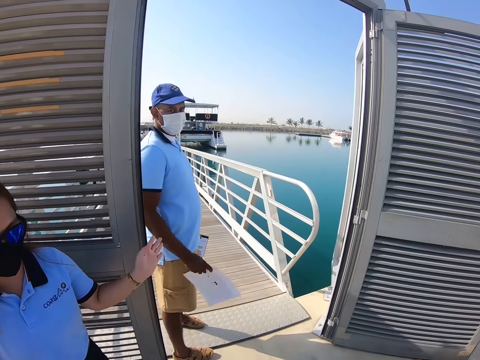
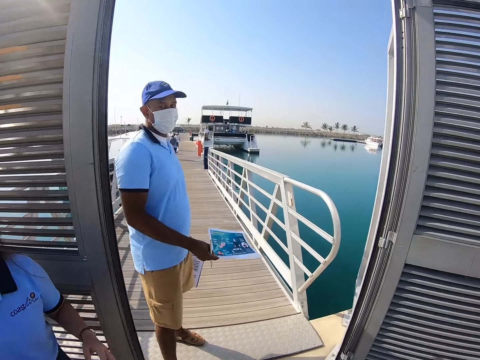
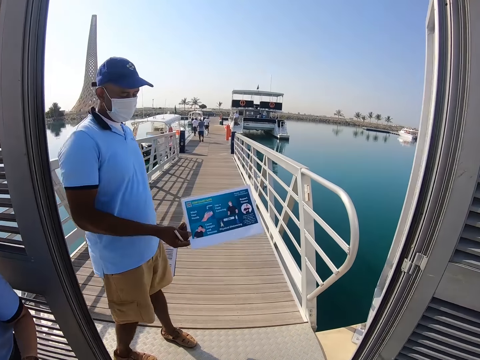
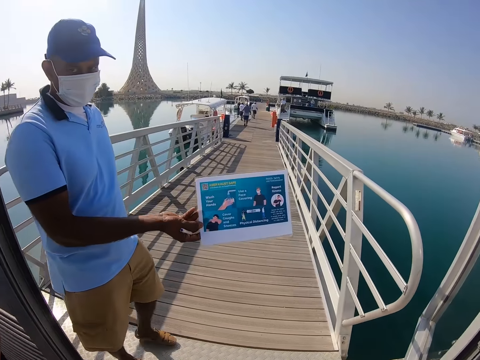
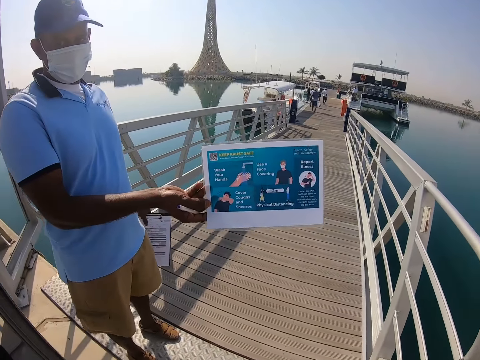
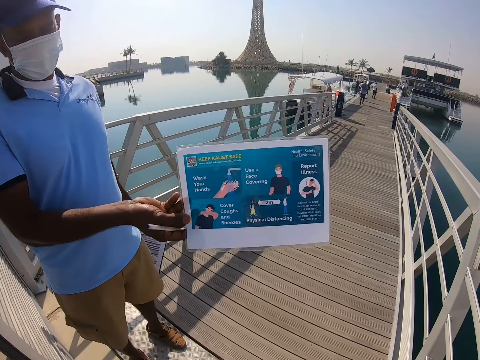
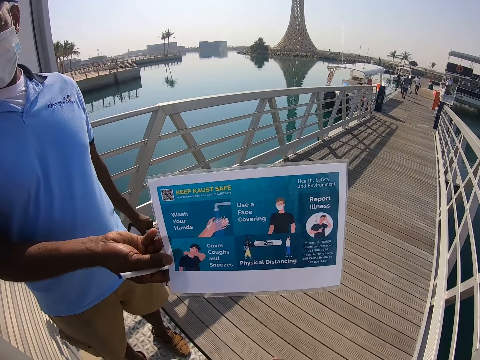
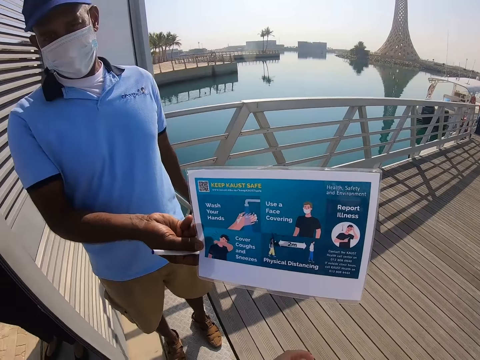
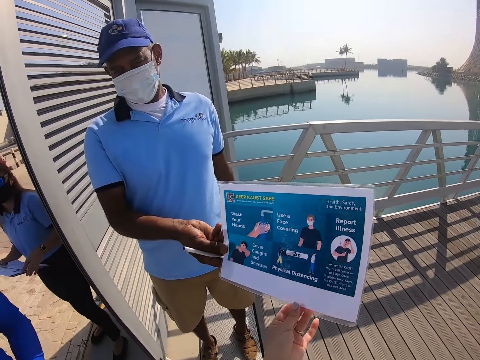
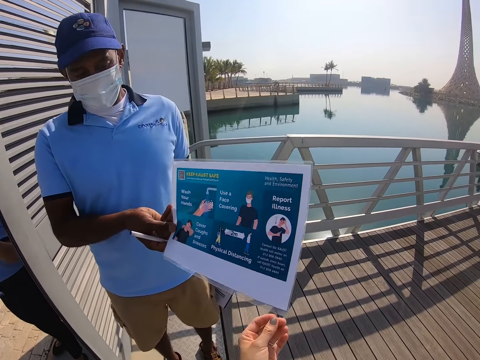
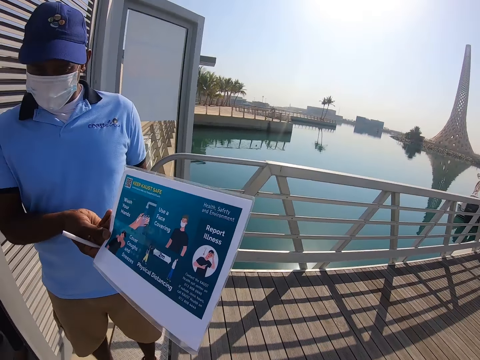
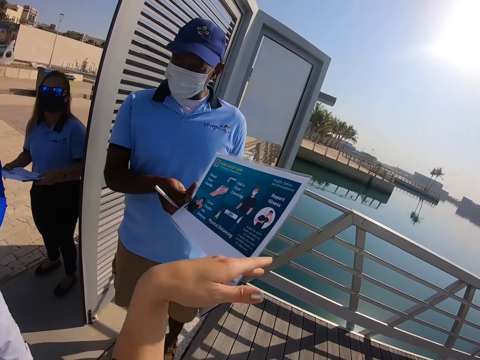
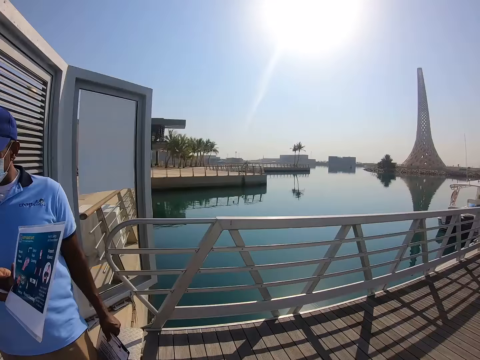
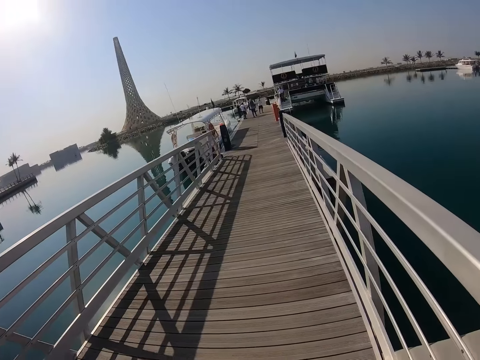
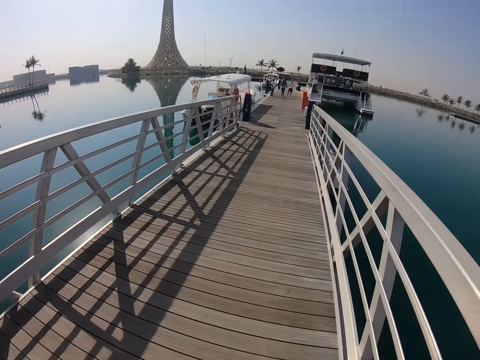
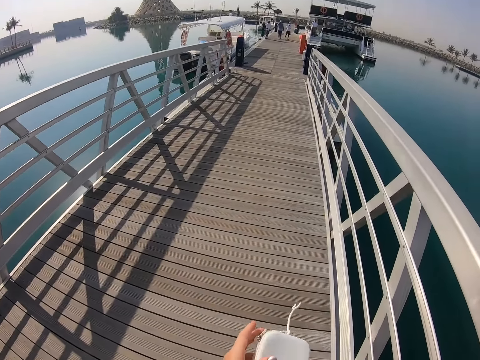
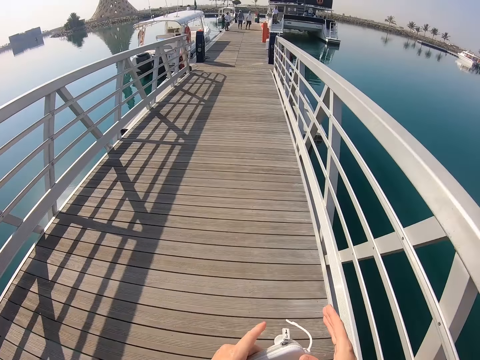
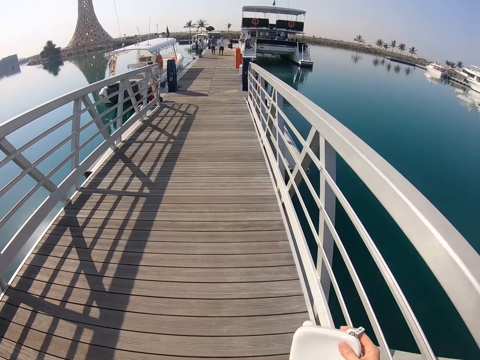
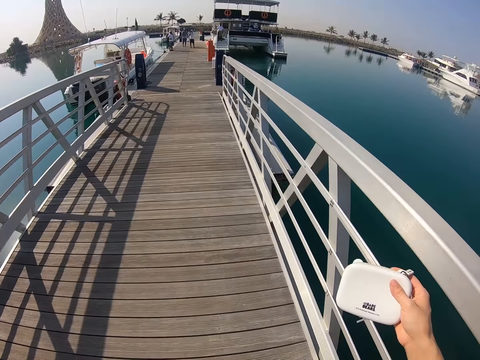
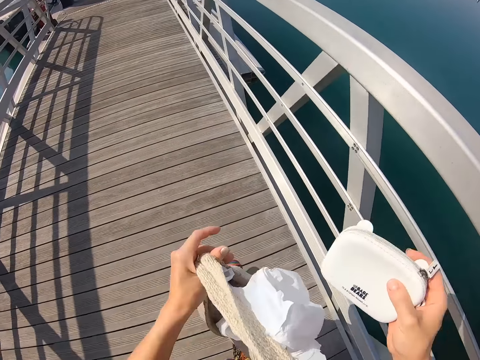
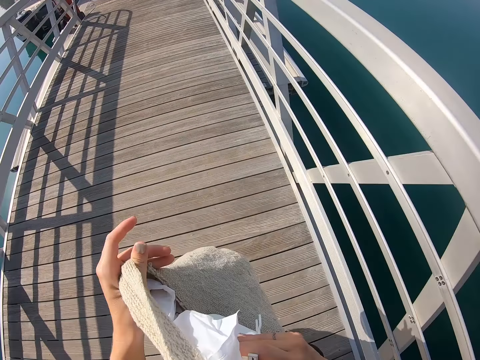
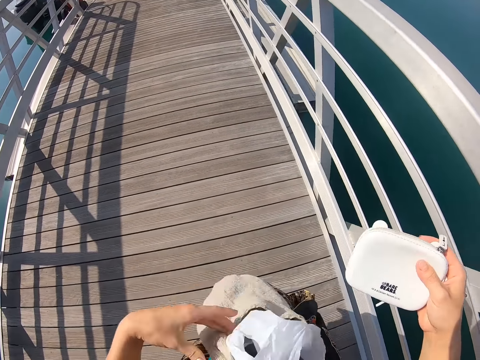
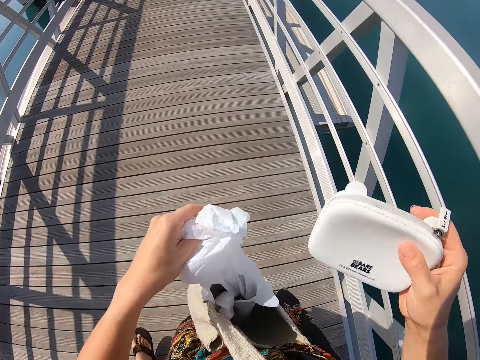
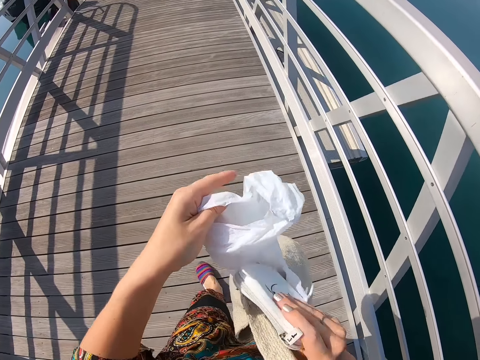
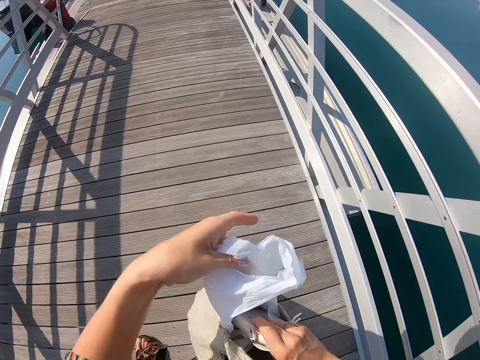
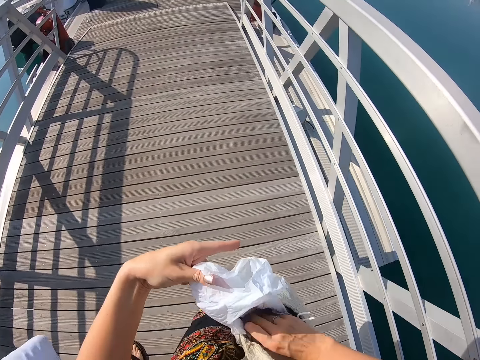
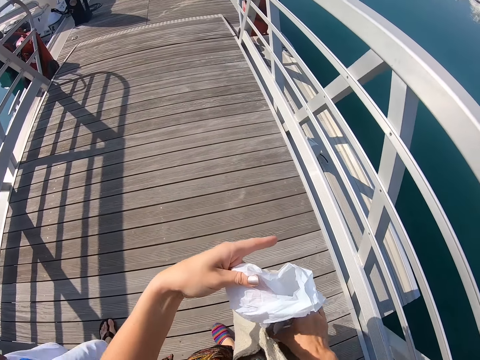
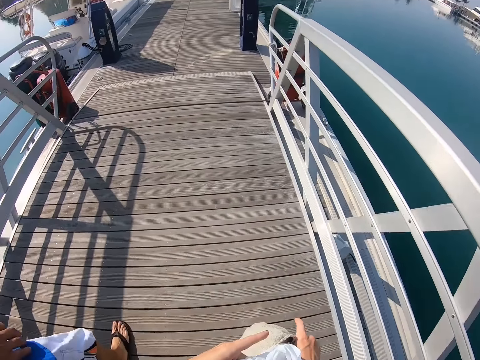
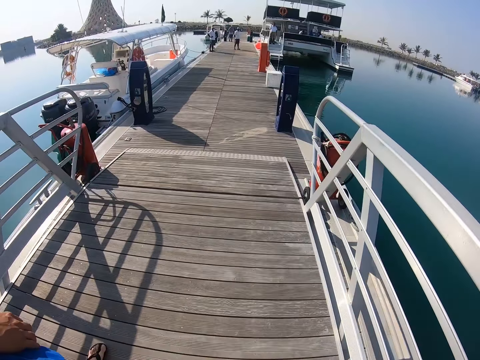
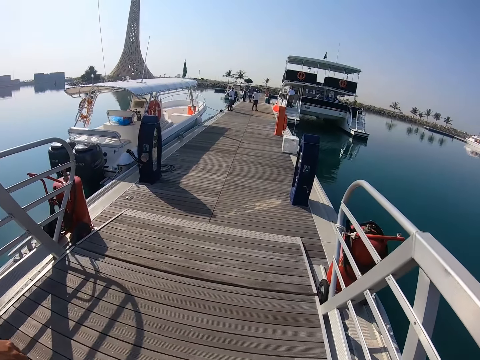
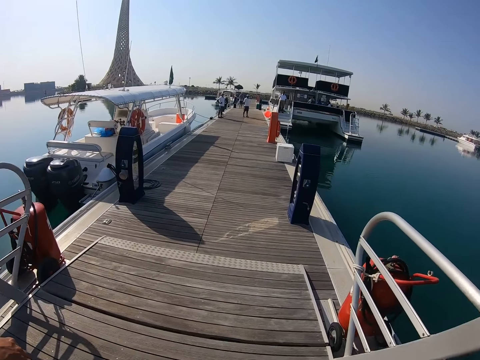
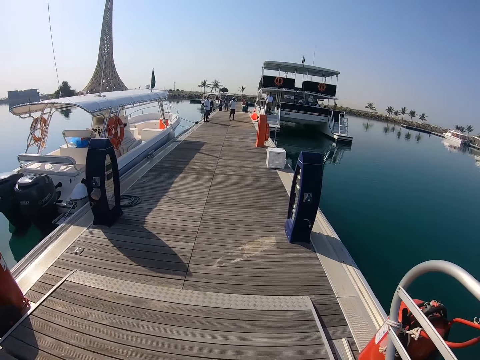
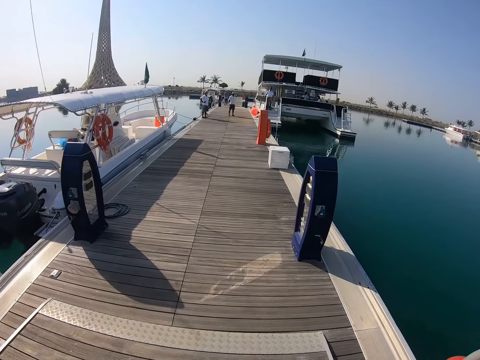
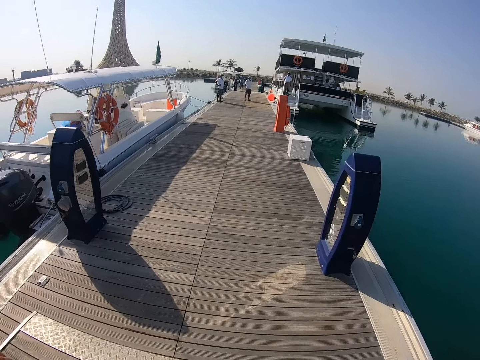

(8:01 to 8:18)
A woman points out the way. The camera wearer walks towards the gate. A man shows the camera wearer the guidelines. The camera wearer reads the guidelines. They touch the paper. The man pulls the paper from the camera wearer's hand. The camera wearer interacts with the man. They walk around. They hold the purse. They put their purse in the bag. They hold the bag. They move around.

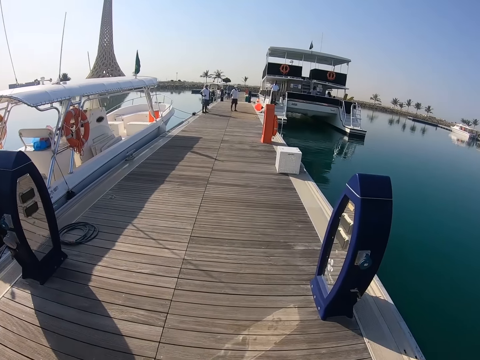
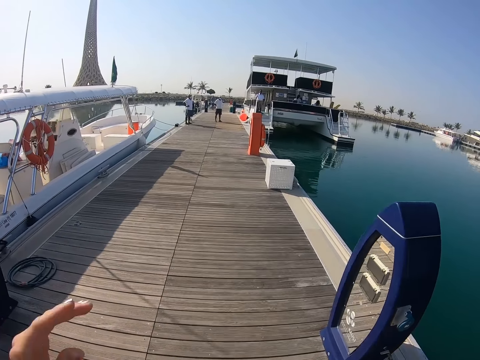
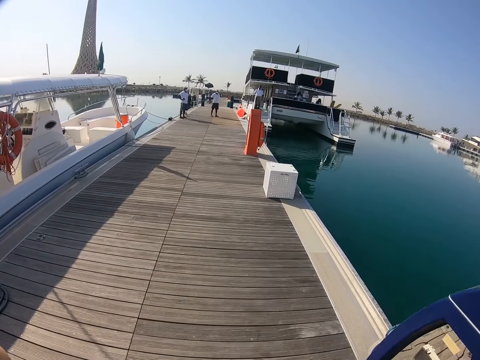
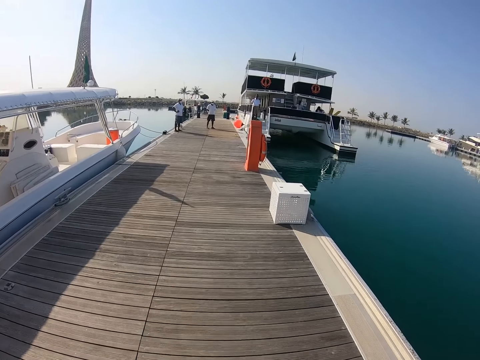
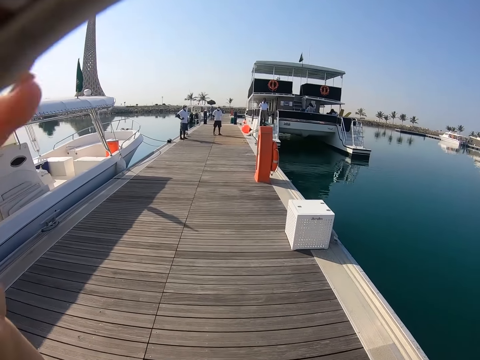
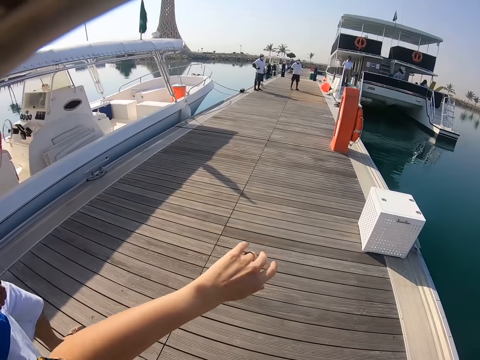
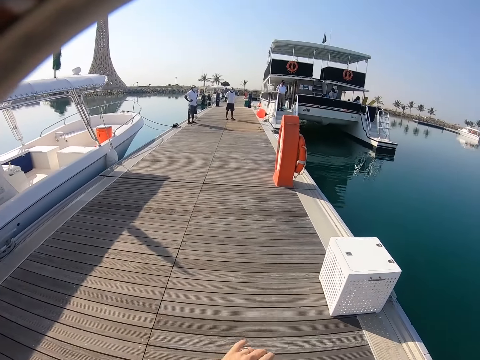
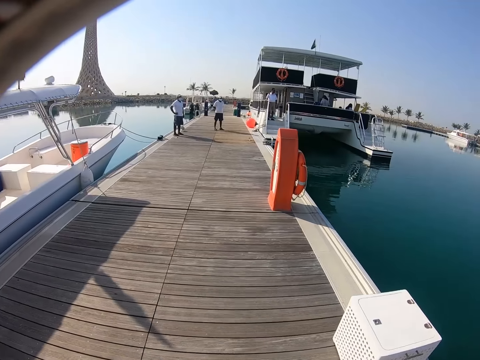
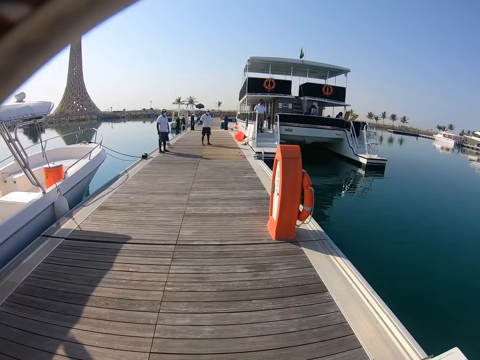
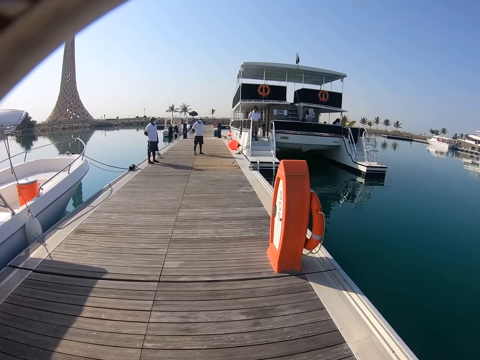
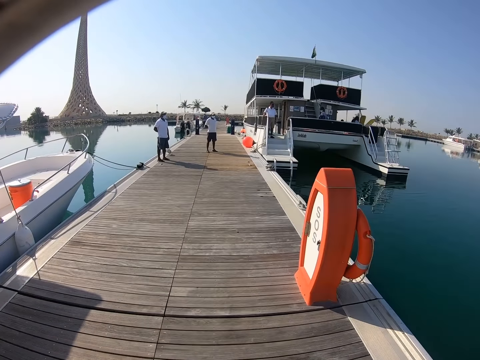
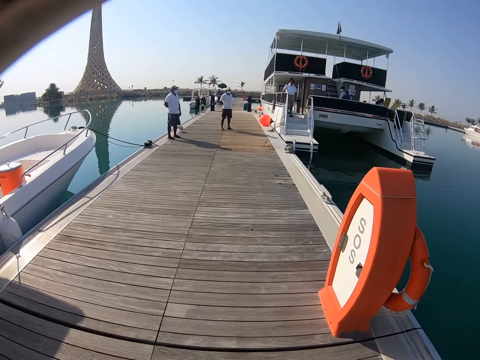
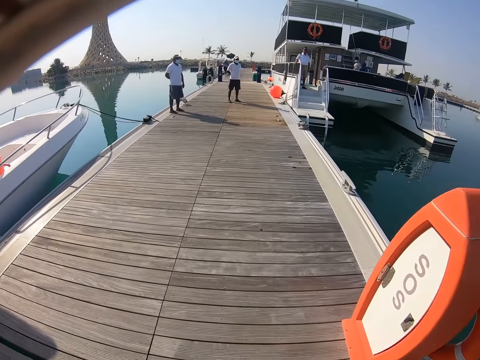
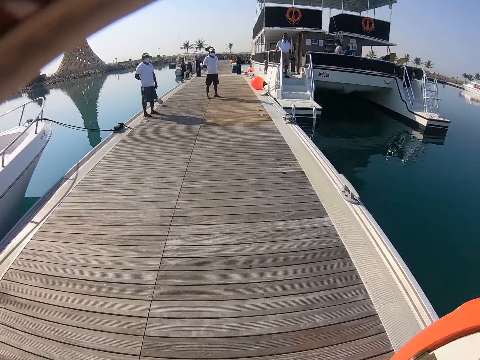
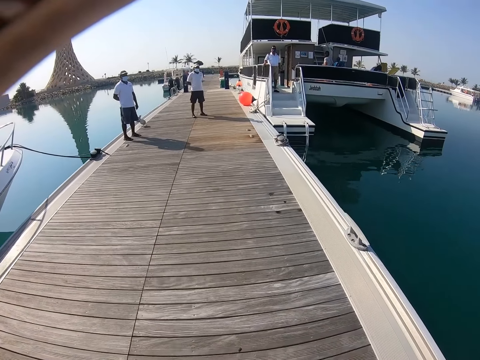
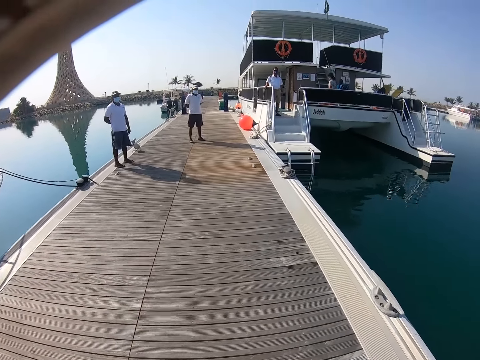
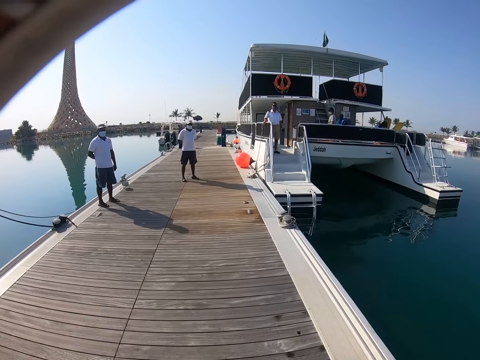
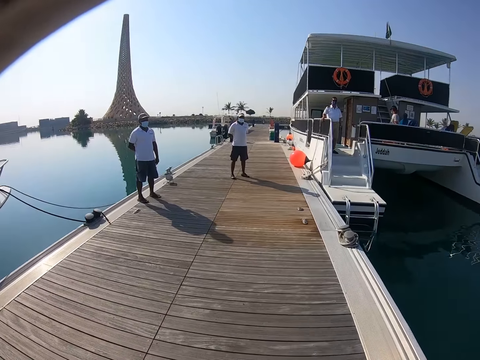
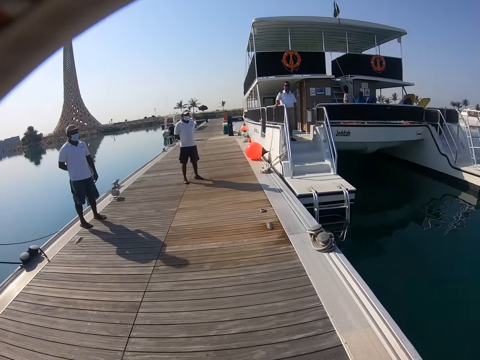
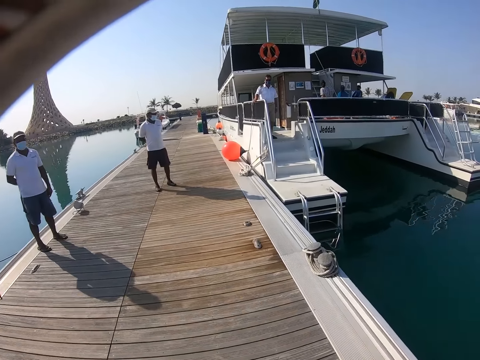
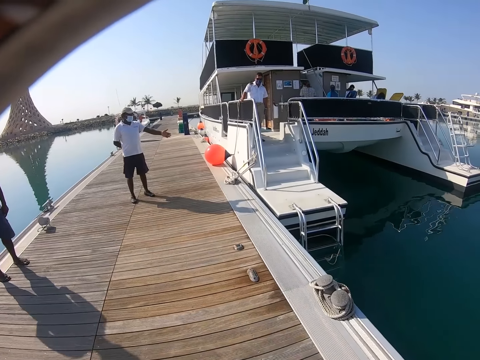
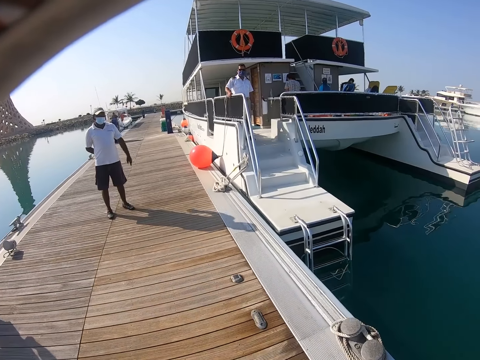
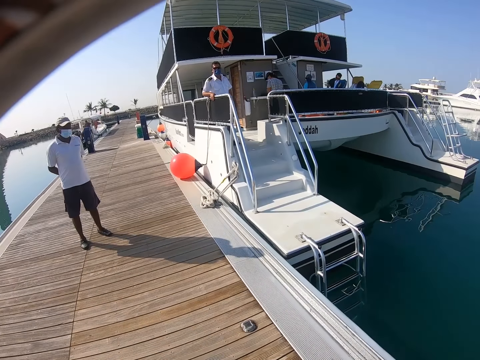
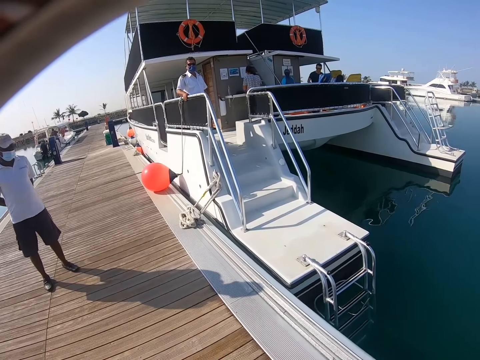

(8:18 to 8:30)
The camera wearer lifts her hand.
